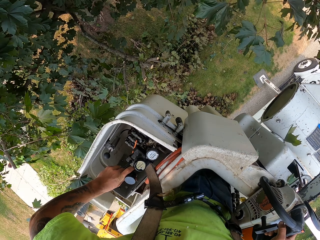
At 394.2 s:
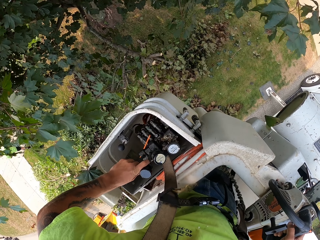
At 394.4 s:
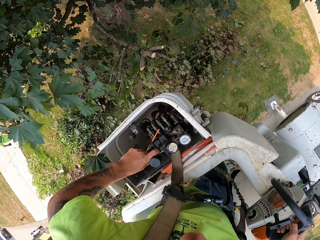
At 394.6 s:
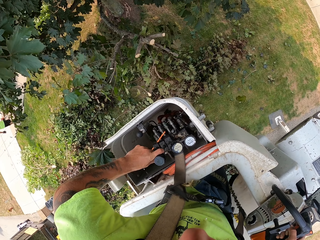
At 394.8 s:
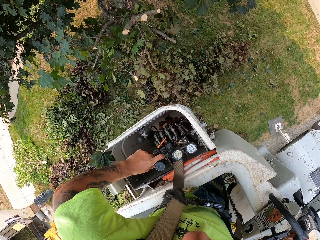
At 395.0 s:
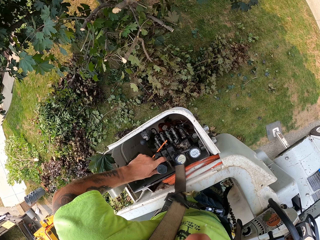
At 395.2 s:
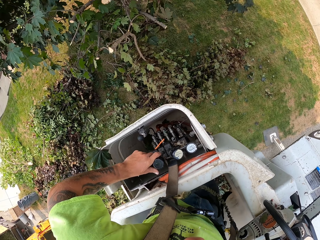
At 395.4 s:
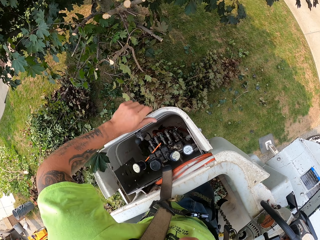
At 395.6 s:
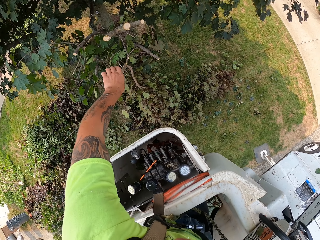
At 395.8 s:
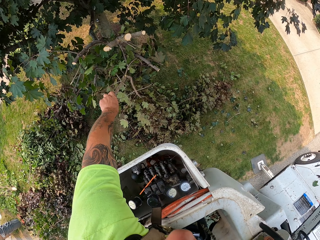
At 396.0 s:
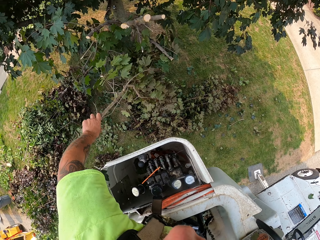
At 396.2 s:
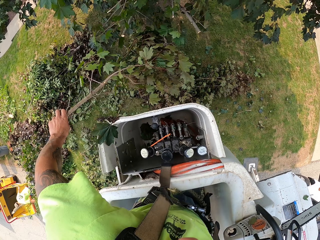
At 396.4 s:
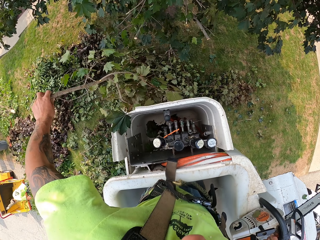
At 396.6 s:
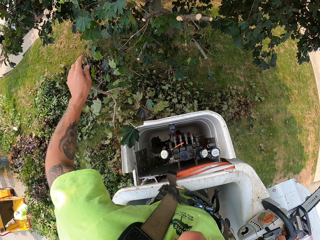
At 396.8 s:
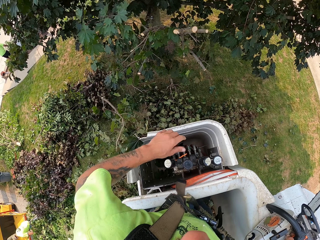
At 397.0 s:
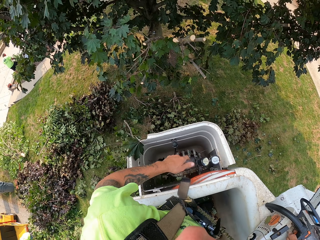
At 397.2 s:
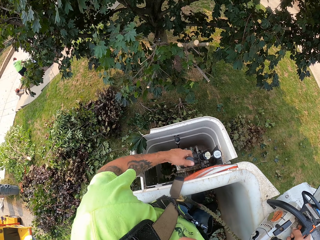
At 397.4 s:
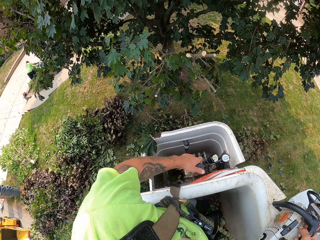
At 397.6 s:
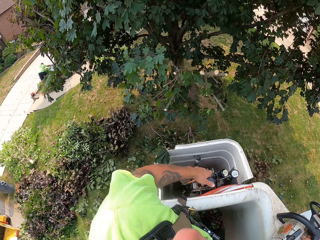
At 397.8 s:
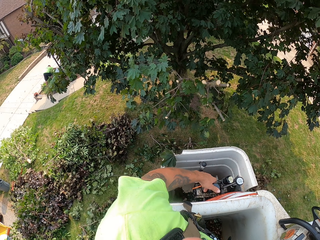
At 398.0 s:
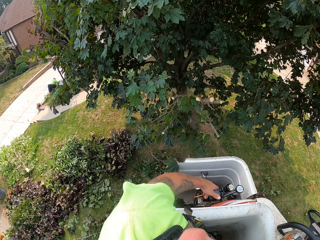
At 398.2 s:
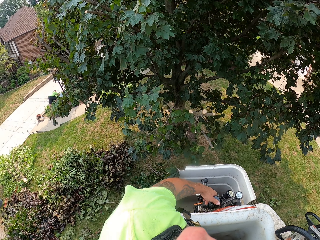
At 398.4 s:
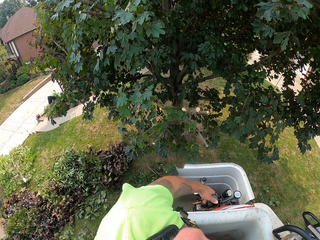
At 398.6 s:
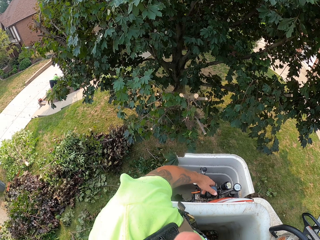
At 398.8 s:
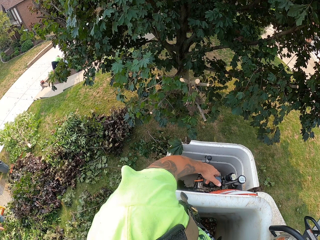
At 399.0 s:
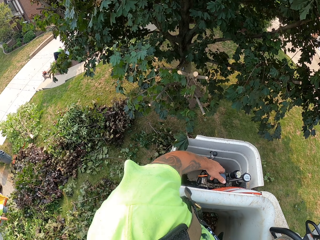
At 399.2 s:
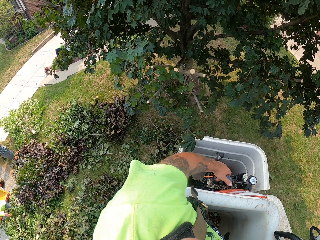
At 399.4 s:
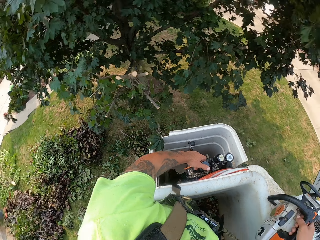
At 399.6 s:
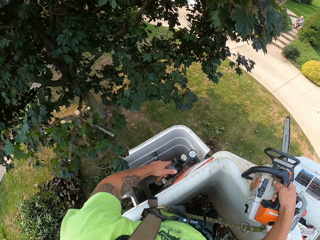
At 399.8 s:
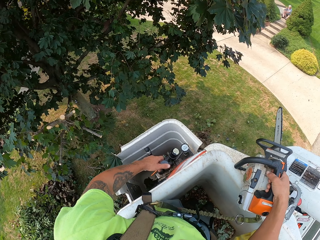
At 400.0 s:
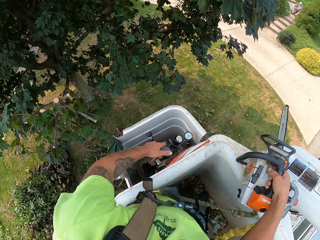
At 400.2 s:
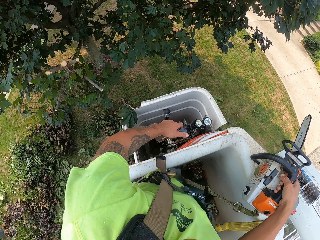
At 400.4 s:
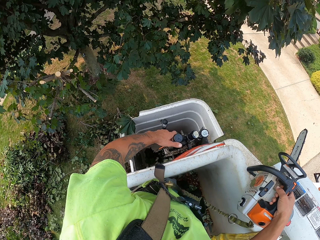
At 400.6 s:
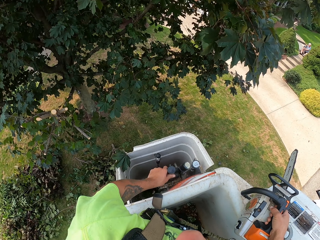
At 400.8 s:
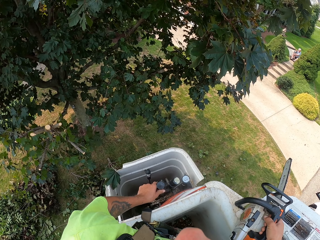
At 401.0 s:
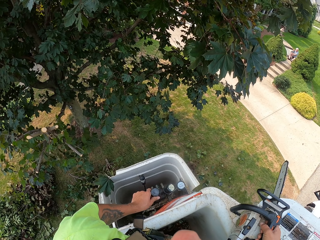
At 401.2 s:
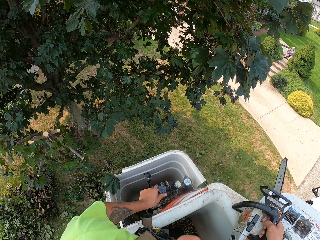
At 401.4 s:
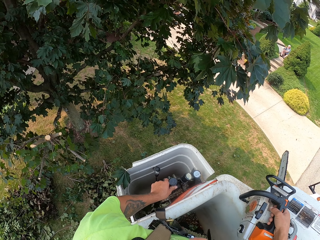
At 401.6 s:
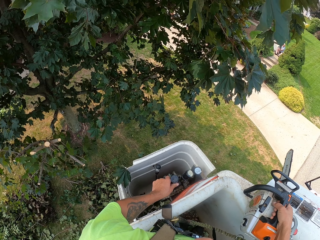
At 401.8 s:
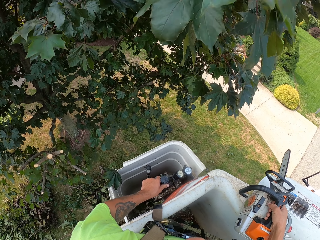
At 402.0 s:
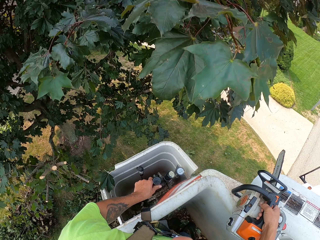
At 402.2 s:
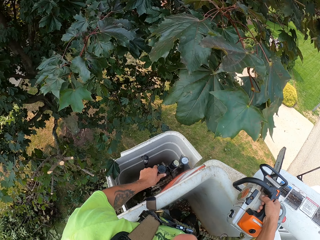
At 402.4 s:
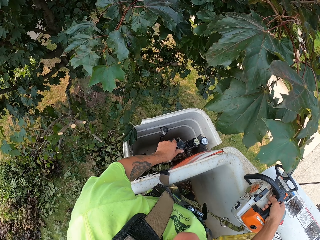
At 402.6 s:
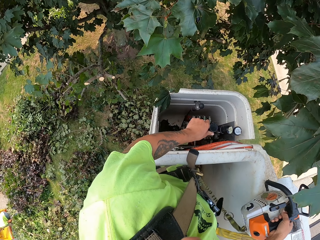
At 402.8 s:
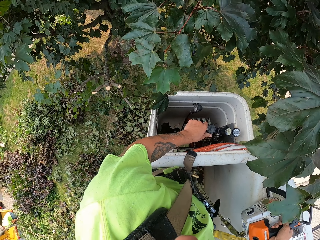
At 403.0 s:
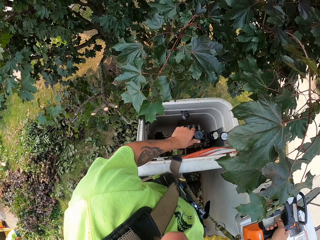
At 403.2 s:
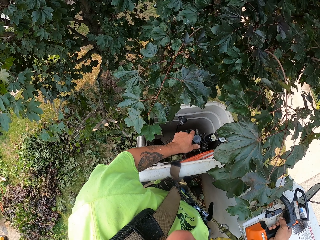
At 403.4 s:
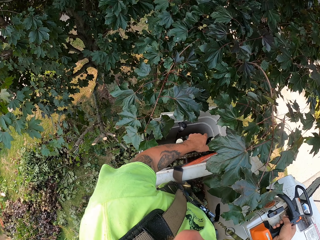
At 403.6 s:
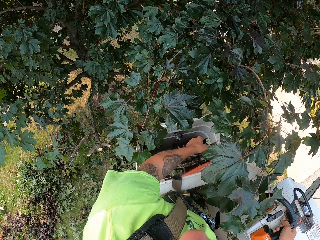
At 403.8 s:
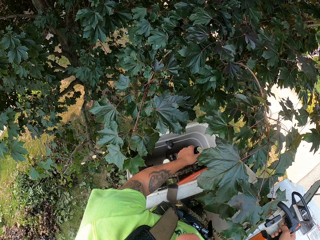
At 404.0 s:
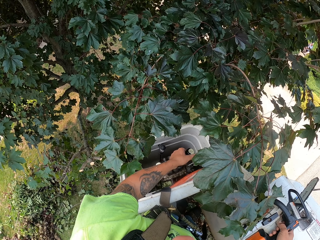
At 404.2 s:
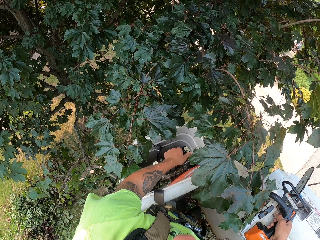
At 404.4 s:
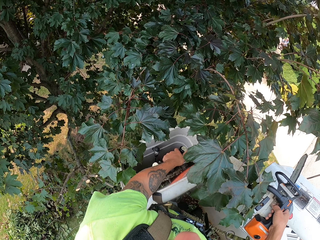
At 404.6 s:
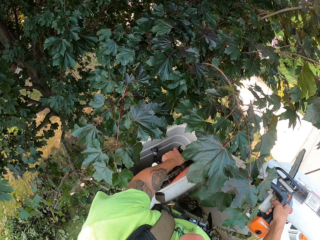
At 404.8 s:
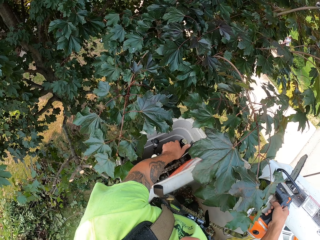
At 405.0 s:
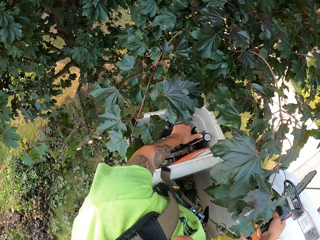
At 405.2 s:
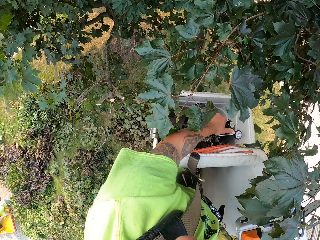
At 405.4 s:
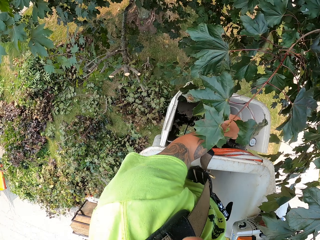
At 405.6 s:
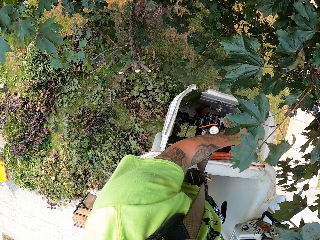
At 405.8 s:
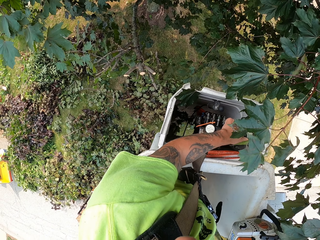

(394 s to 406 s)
The camera wearer throws a tree branch on the ground with his left hand. He moves the cherry picker with the control lever in his left hand.

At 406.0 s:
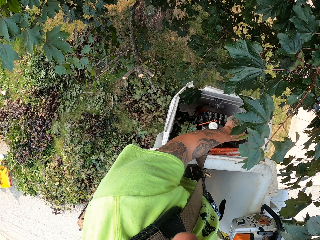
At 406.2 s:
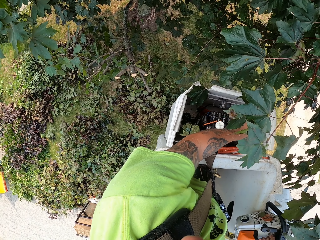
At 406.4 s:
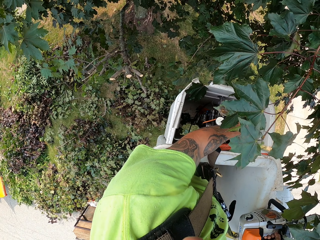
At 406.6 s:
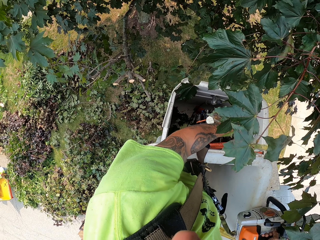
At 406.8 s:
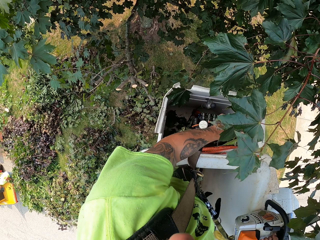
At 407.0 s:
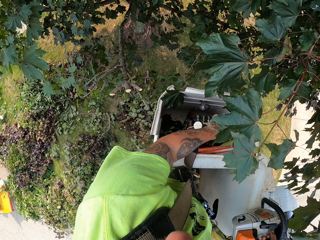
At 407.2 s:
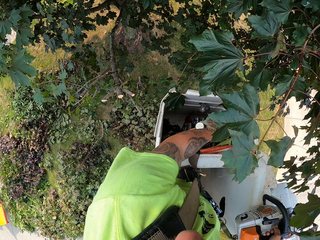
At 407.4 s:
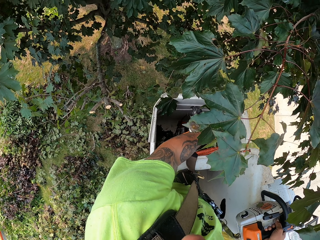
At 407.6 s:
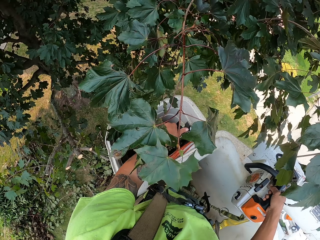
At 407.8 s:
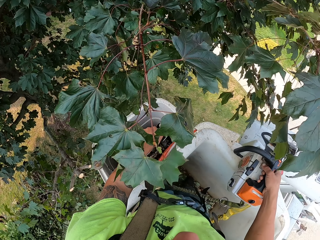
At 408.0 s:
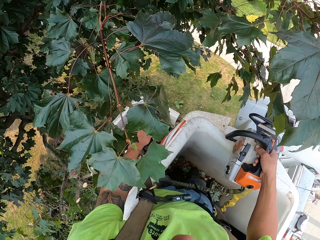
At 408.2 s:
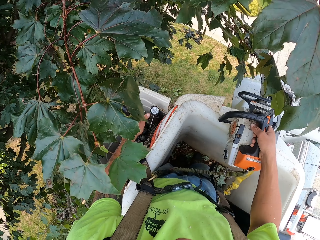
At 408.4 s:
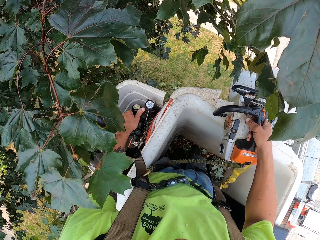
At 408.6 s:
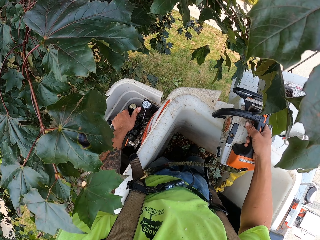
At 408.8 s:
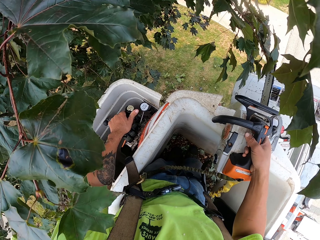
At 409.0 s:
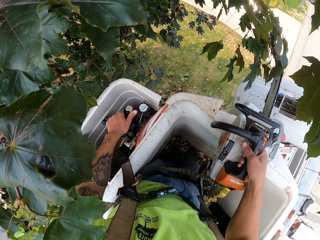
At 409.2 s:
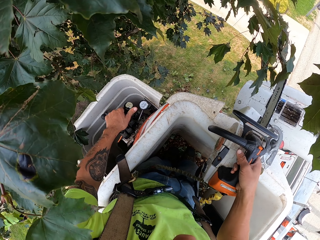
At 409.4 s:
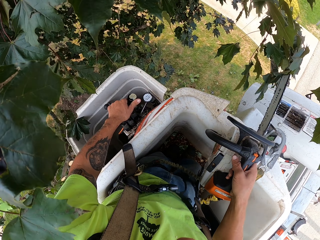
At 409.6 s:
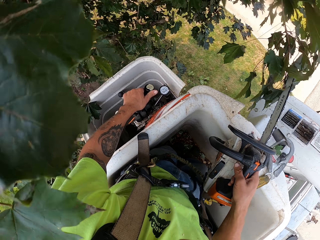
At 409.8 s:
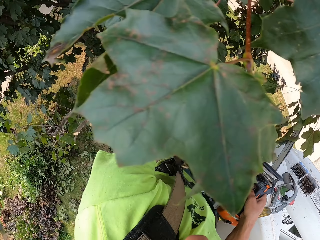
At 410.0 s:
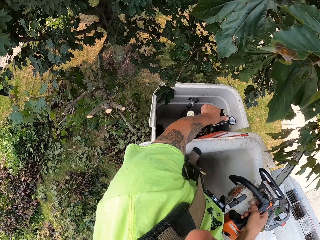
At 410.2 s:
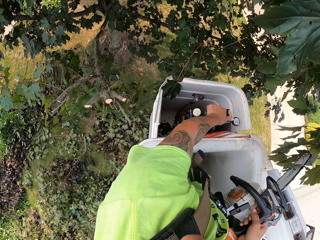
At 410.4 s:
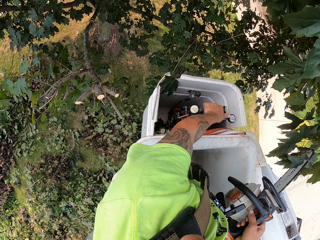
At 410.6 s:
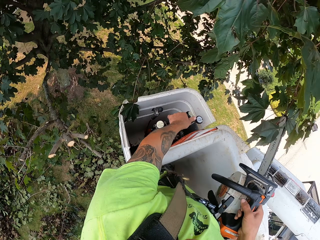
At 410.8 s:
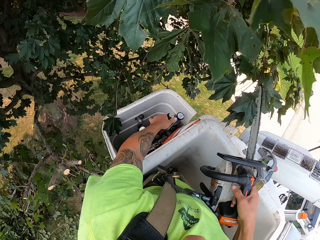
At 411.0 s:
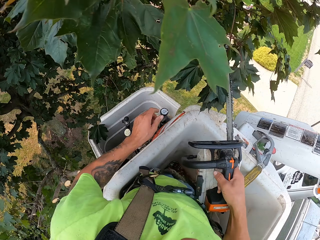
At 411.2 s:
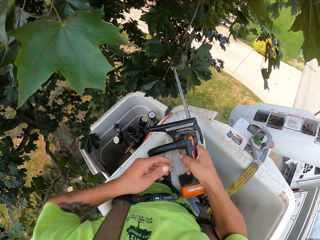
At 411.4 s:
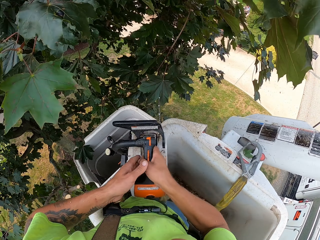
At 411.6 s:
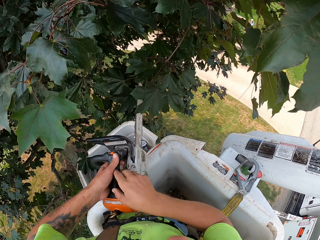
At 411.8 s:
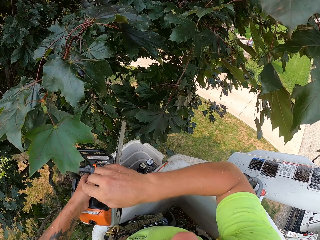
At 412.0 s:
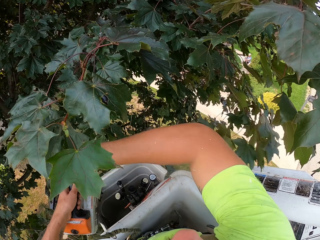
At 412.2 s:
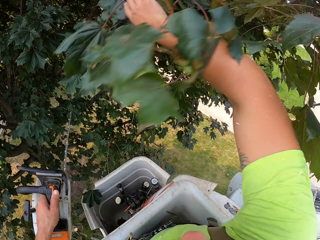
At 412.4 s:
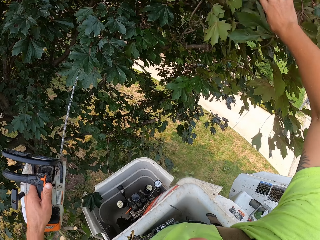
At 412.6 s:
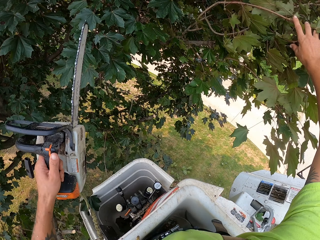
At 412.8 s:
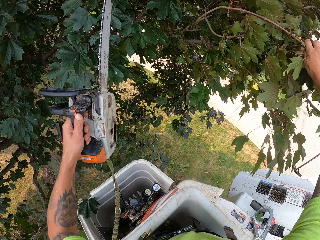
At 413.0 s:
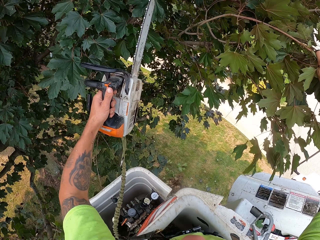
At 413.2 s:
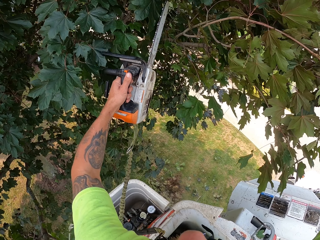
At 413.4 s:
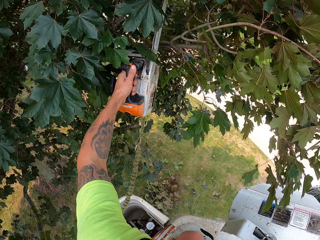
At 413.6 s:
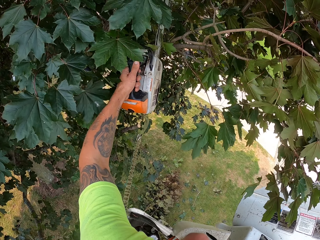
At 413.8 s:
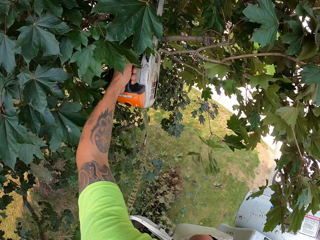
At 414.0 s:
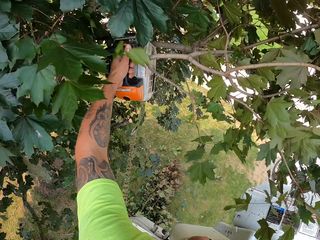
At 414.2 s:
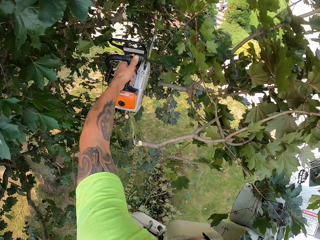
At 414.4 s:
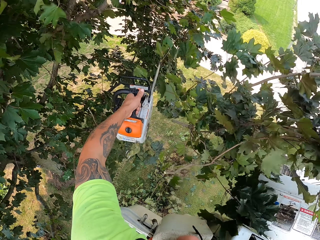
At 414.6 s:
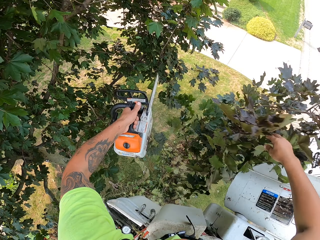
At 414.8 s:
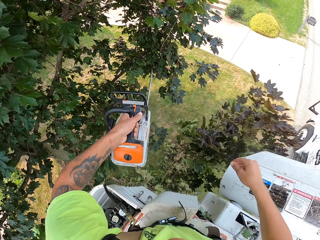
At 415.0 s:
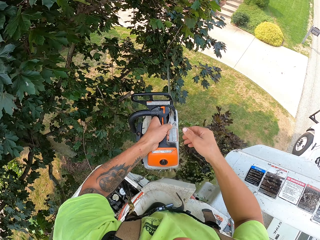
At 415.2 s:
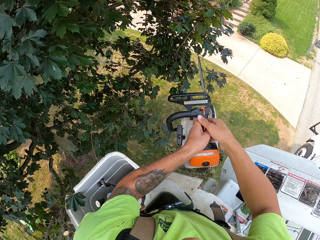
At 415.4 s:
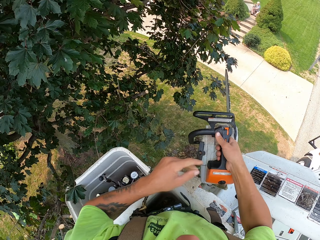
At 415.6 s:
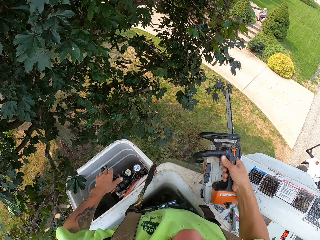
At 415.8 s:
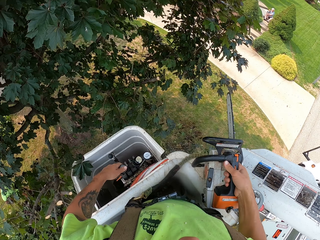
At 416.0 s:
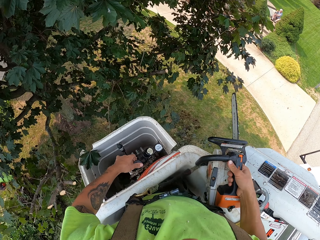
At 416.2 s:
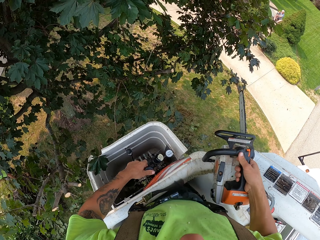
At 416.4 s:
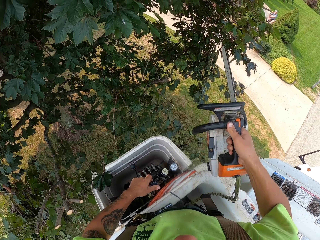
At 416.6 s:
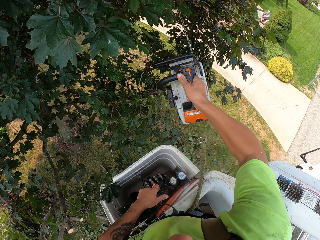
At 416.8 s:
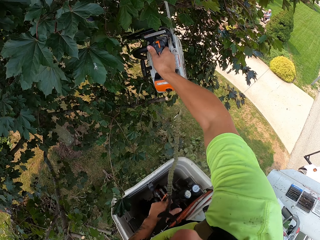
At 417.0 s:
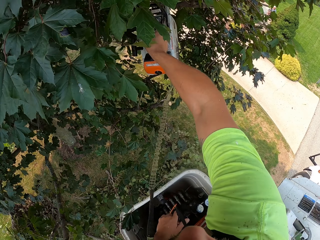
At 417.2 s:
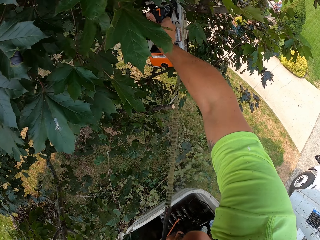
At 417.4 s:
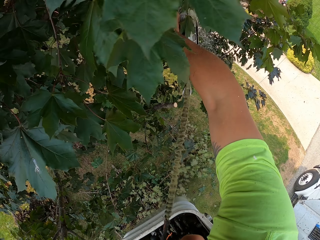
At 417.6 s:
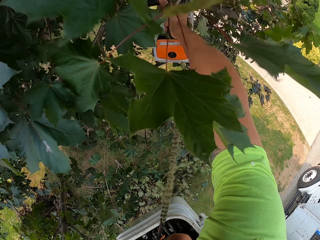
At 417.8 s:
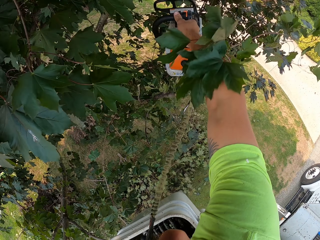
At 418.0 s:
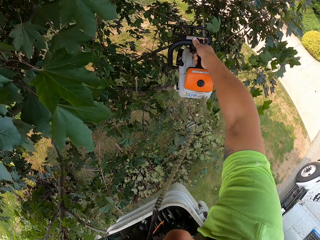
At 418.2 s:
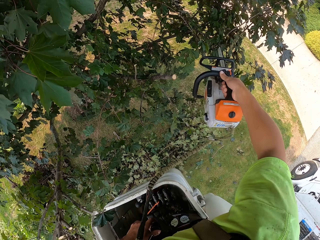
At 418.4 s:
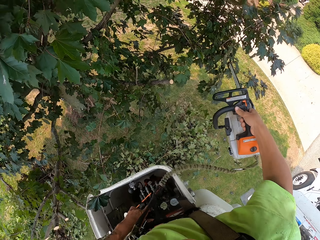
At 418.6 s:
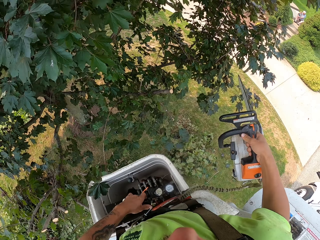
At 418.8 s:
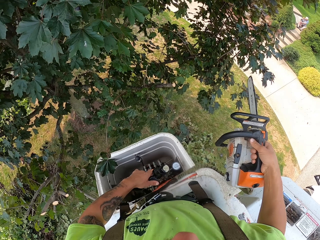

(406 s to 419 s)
The camera wearer transfers the chainsaw from his right hand to his left hand. He holds a tree branch on the tree with his left hand. He pushes the branches with his right hand. He cuts the tree branch on the tree with the chainsaw in his left hand. He throws the tree branch on the ground with his right hand. He transfers the chainsaw from his left hand to his right hand. He operates the boom. He cuts a tree branch on the tree with the chainsaw in his right hand.
